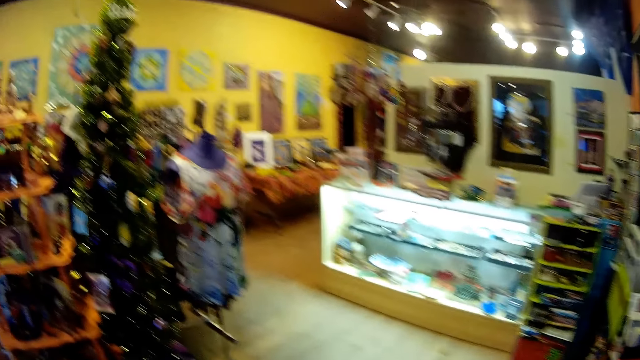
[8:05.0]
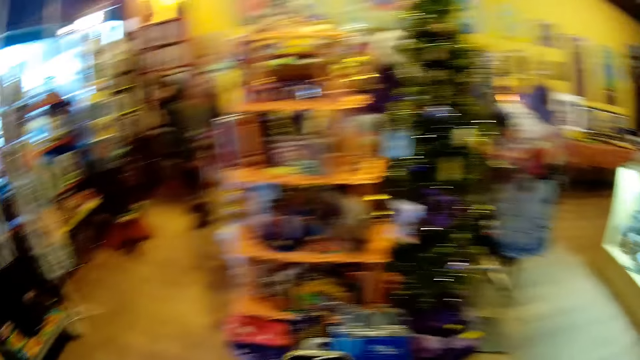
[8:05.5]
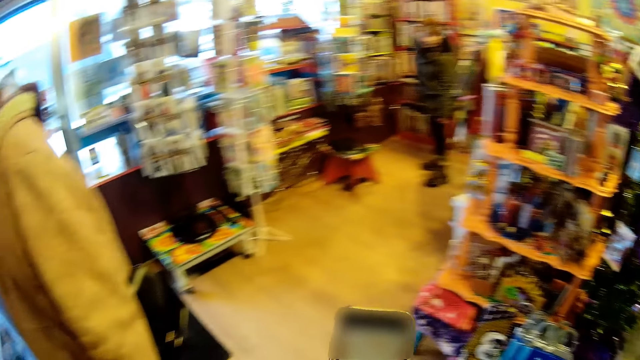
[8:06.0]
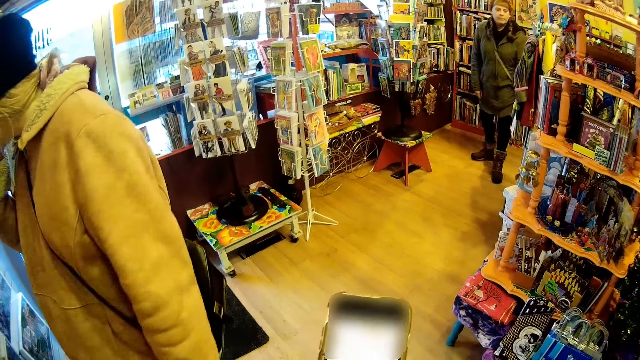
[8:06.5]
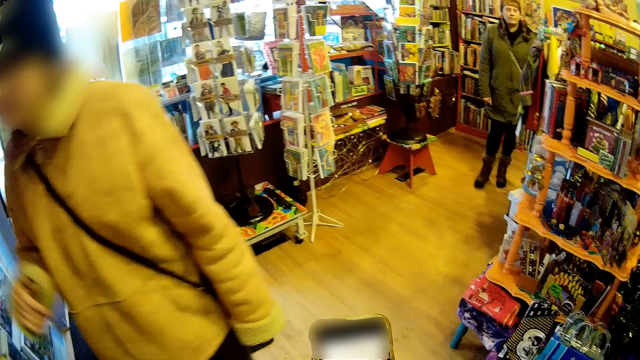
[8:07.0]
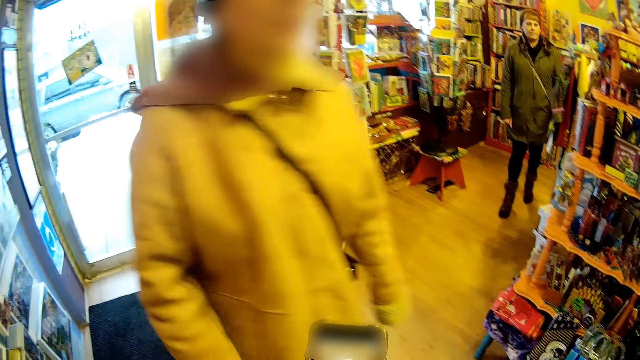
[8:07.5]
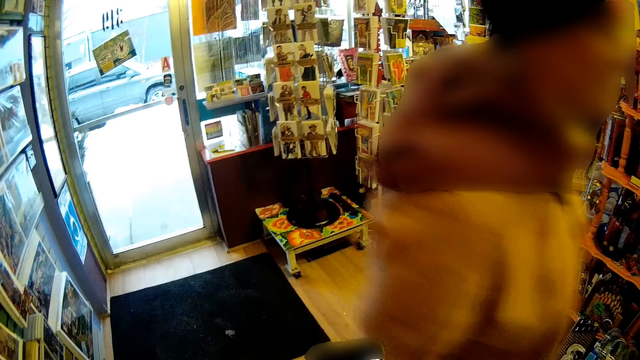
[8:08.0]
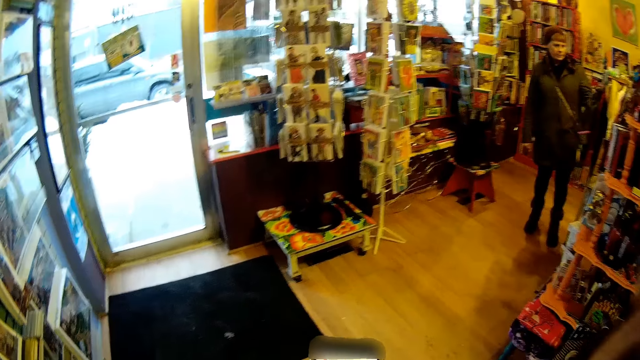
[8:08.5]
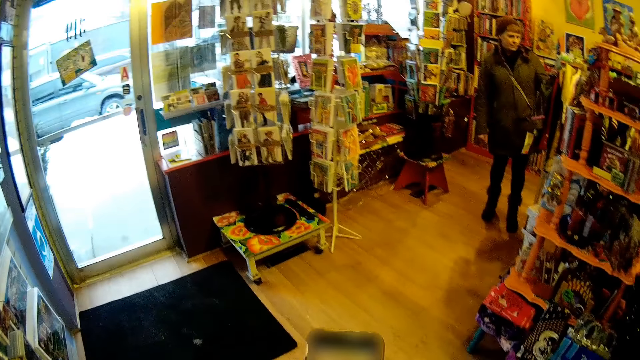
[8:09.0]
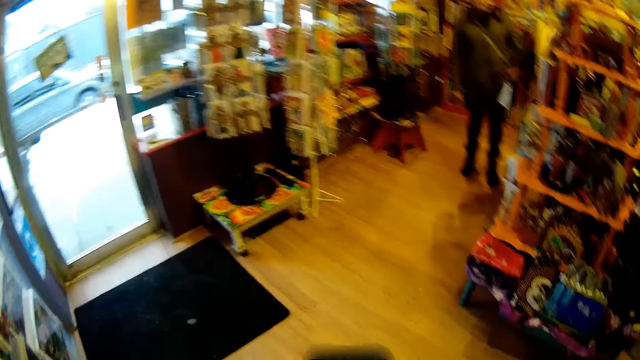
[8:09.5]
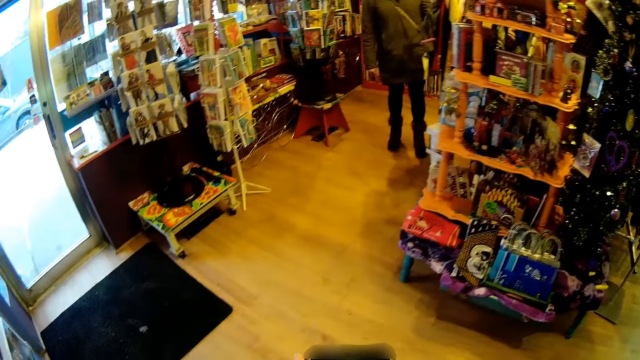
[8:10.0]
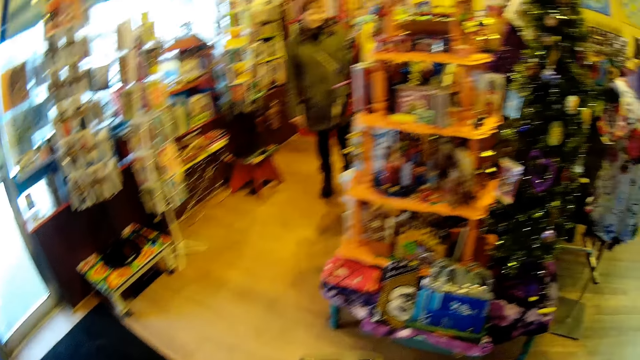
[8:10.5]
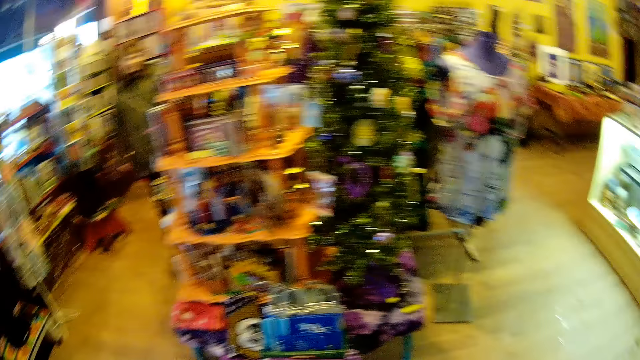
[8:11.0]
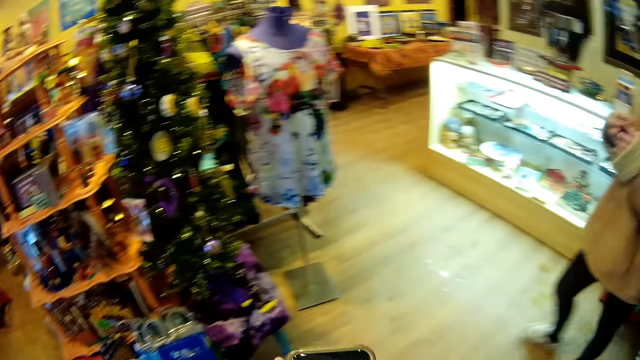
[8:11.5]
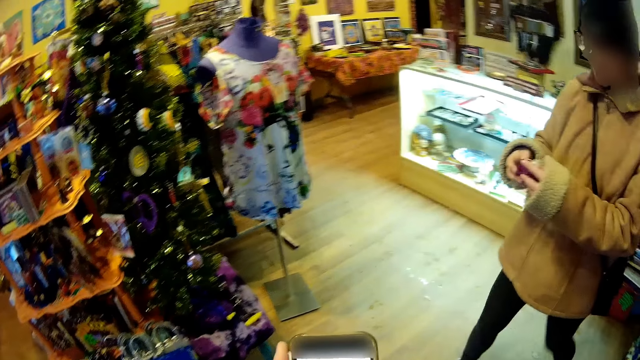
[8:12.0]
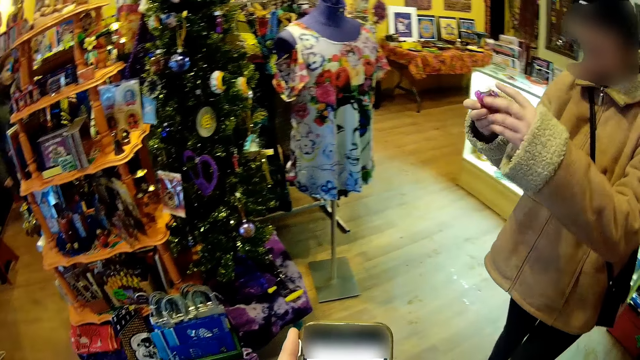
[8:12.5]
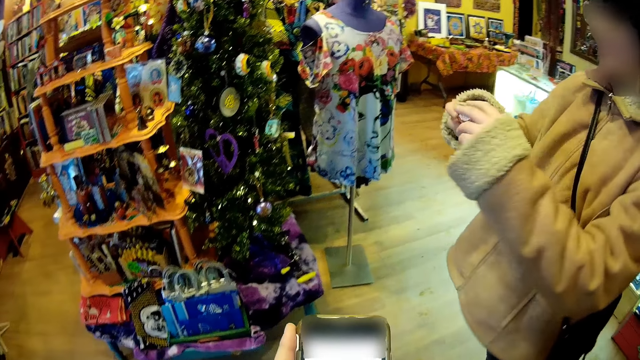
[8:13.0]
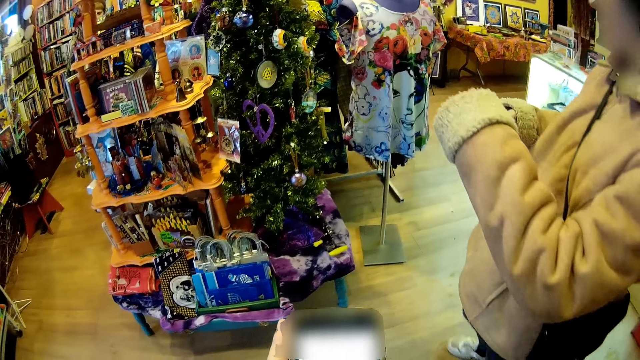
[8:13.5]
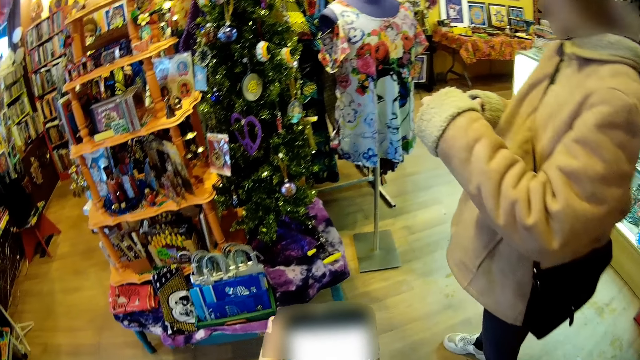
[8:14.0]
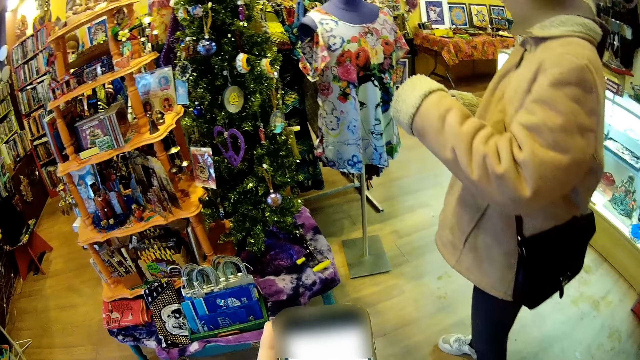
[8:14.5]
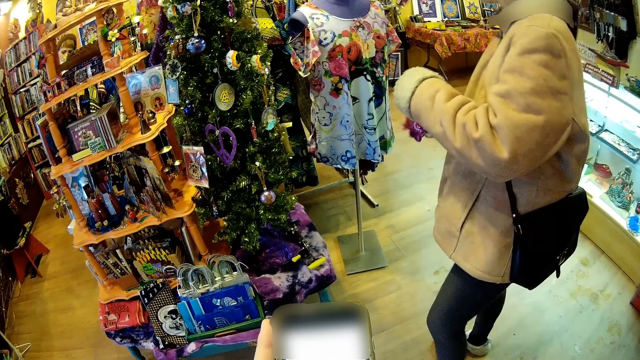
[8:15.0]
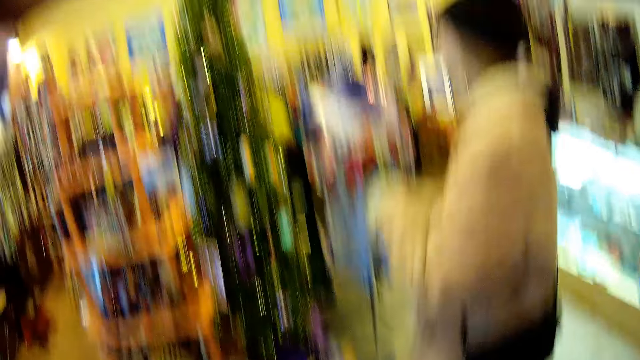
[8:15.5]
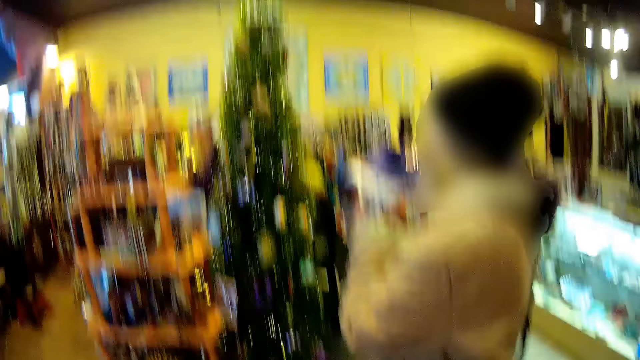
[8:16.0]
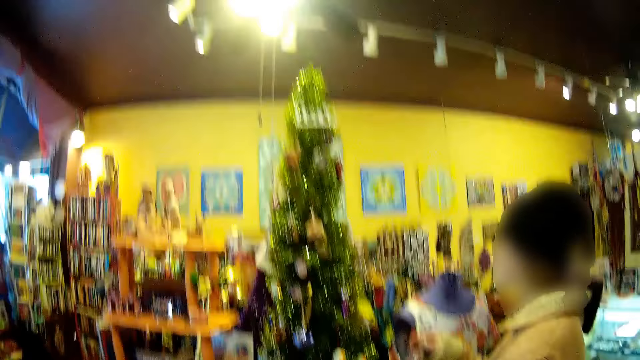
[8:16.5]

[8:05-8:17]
The camera wearer operates a phone with her hands. A man steps forward. A girl walks past the camera wearer. The man touches something. Another man steps forward and looks at the Christmas tree.

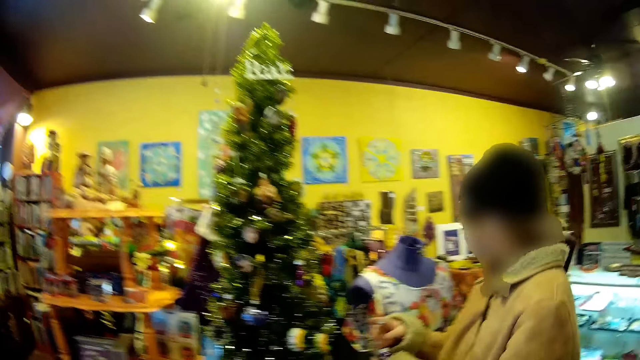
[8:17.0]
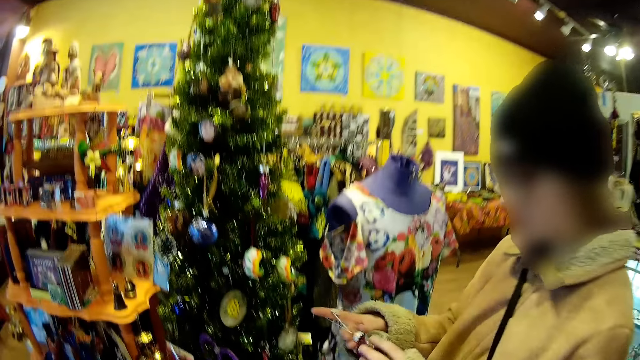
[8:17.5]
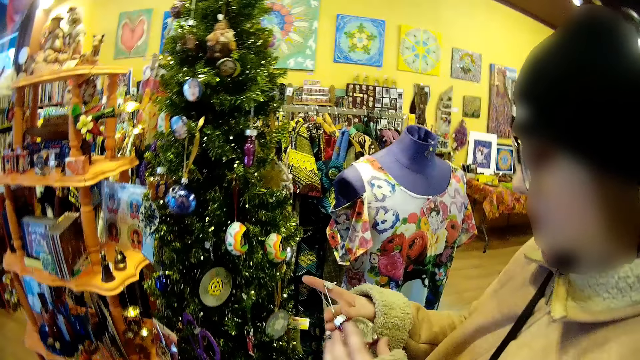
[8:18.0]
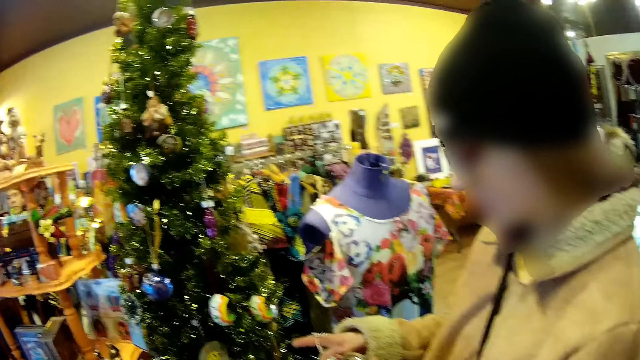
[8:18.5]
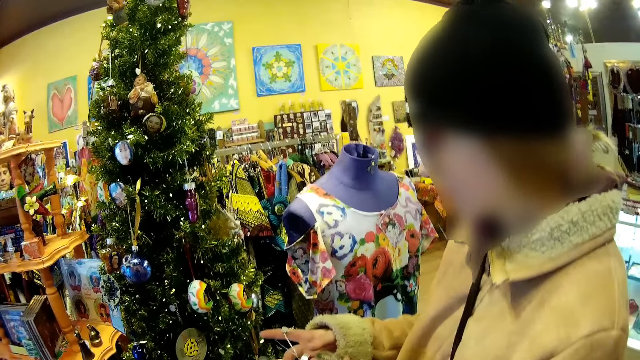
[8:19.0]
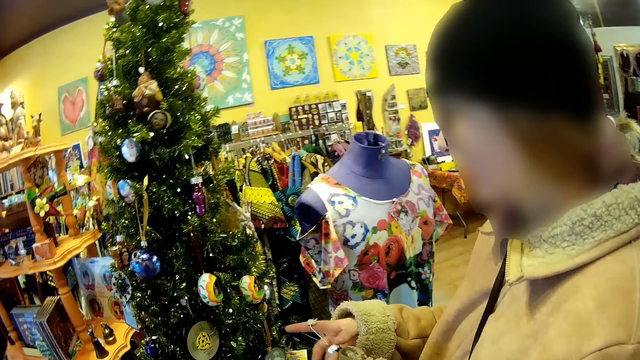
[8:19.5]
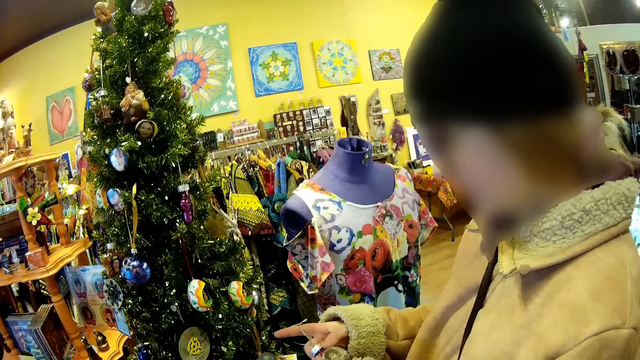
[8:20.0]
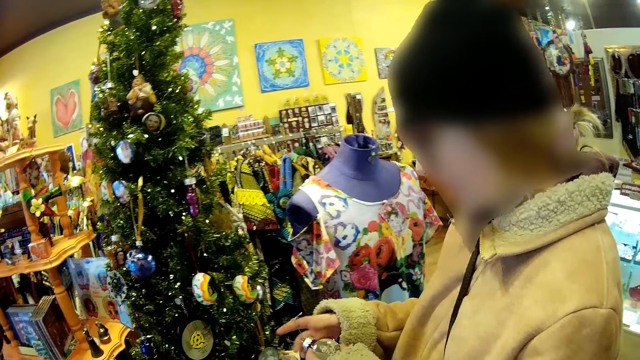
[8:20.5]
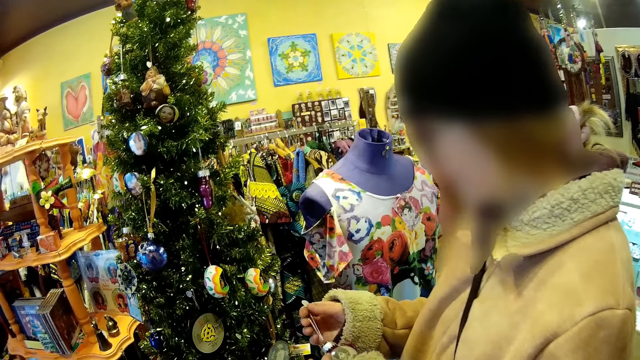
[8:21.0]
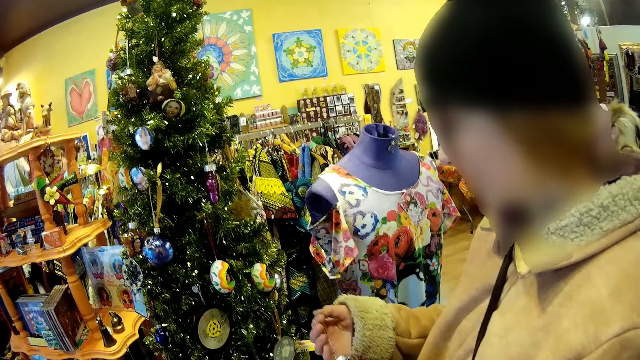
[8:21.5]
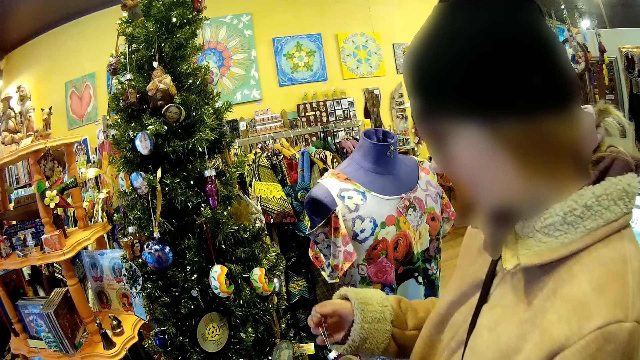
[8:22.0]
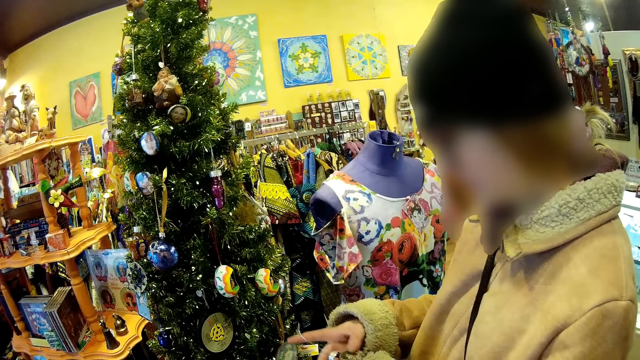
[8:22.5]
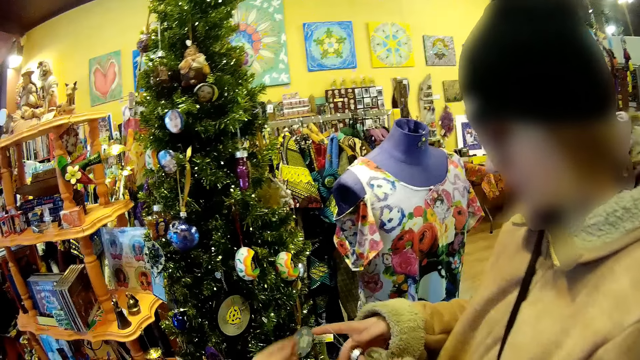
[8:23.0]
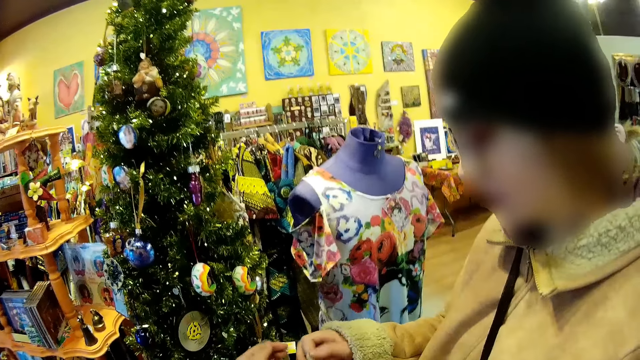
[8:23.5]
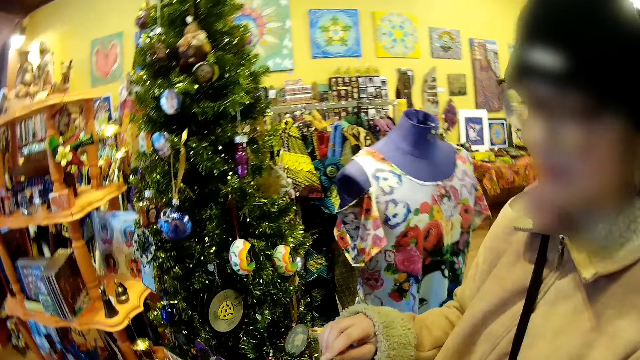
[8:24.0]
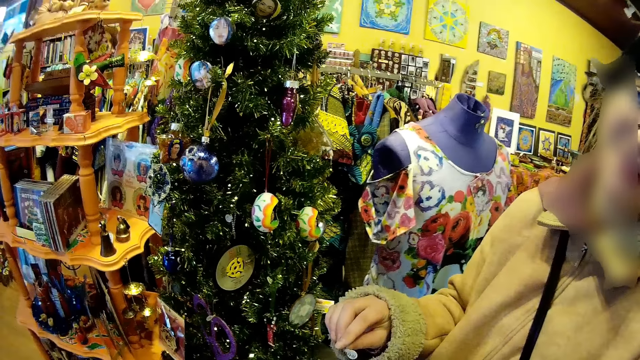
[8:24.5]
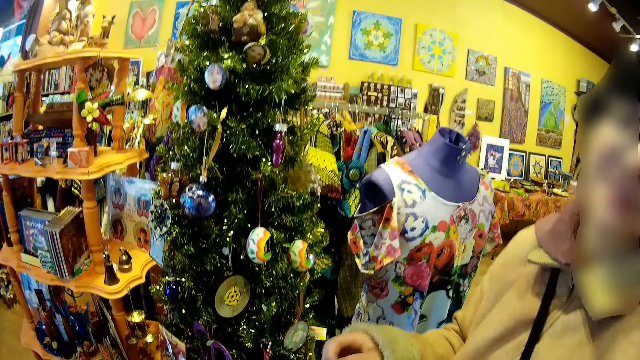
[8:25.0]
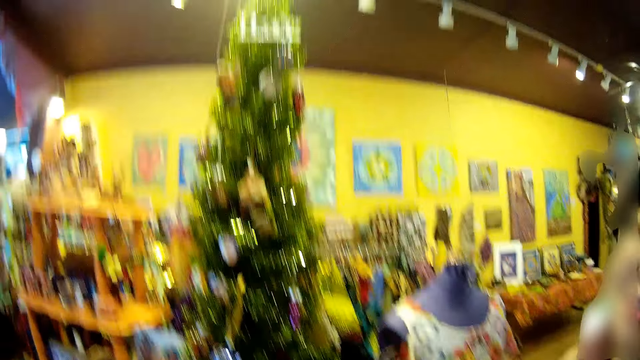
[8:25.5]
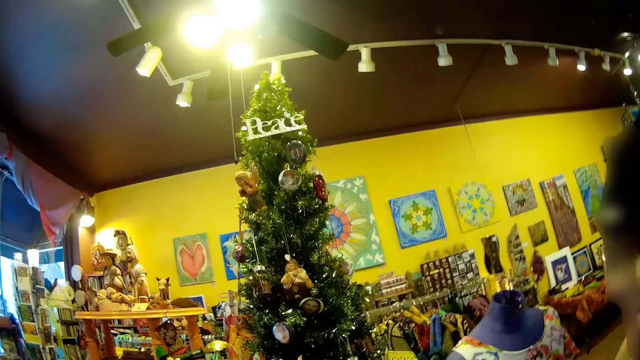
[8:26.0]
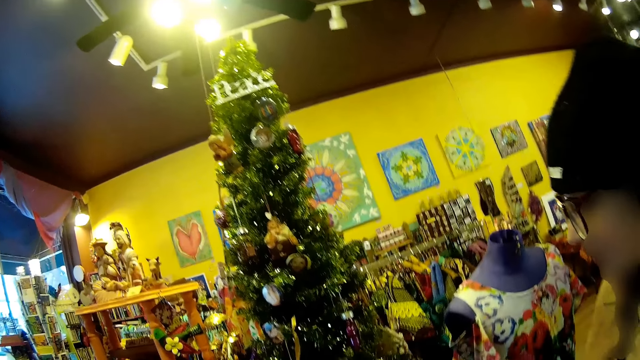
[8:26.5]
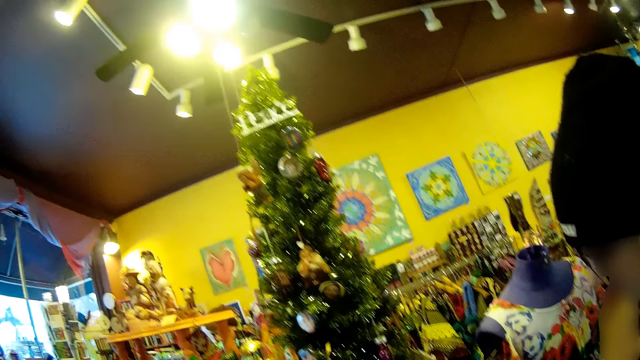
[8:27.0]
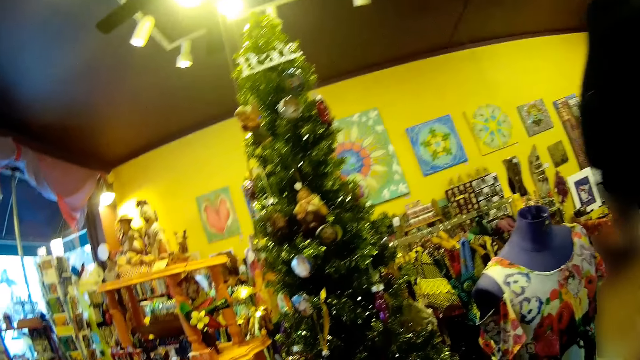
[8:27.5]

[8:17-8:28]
A man looks around.
